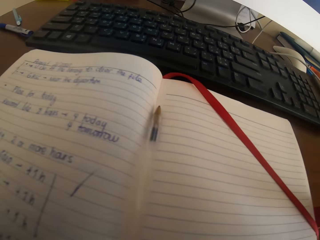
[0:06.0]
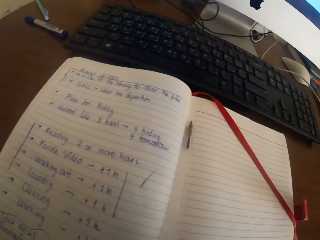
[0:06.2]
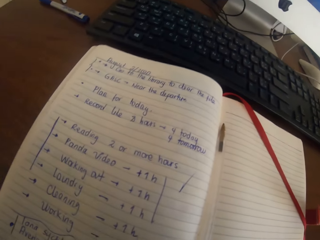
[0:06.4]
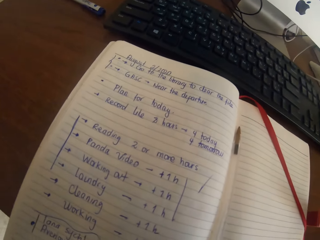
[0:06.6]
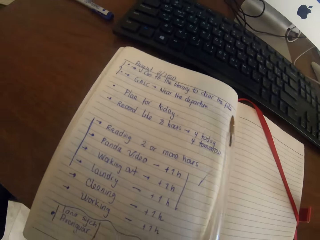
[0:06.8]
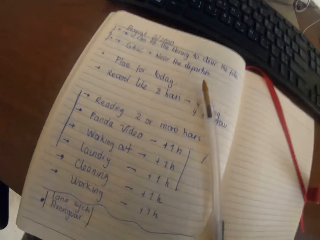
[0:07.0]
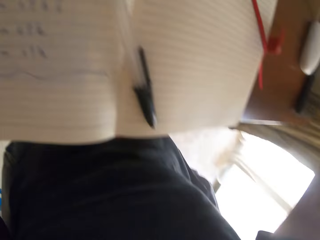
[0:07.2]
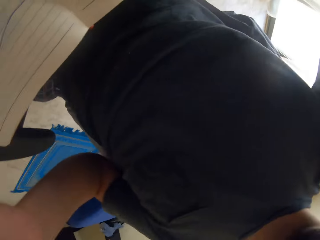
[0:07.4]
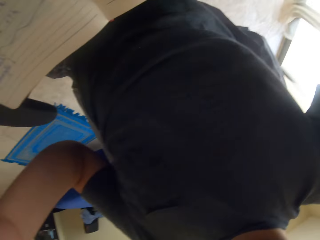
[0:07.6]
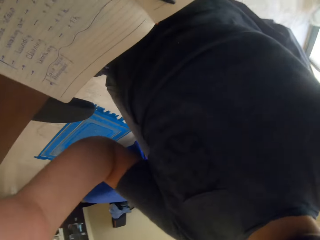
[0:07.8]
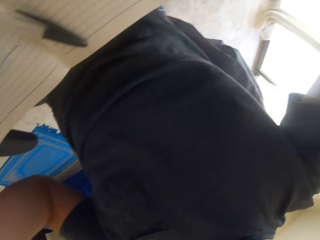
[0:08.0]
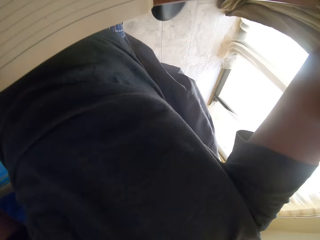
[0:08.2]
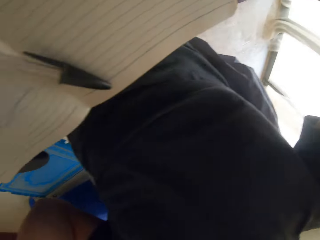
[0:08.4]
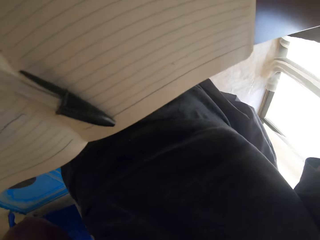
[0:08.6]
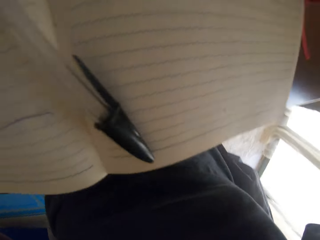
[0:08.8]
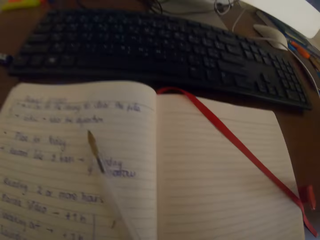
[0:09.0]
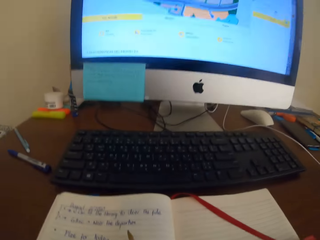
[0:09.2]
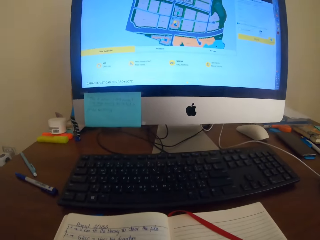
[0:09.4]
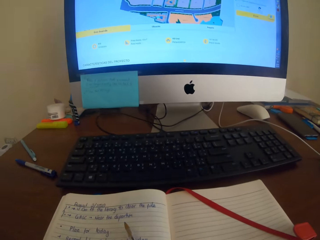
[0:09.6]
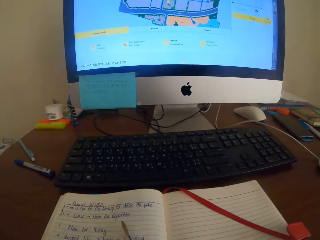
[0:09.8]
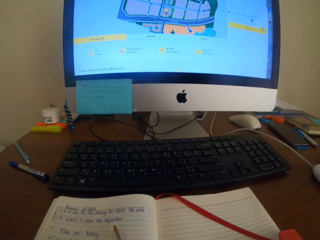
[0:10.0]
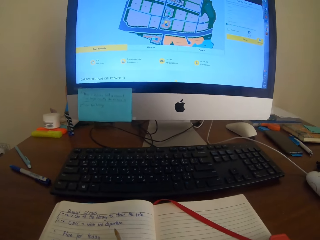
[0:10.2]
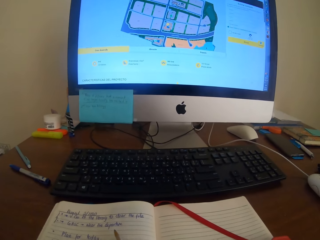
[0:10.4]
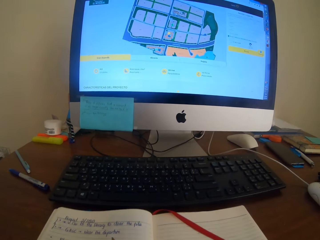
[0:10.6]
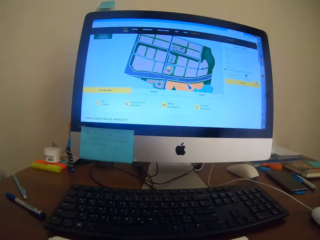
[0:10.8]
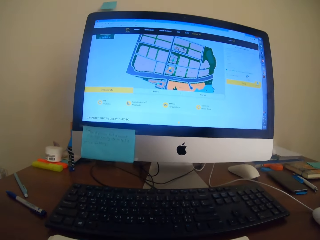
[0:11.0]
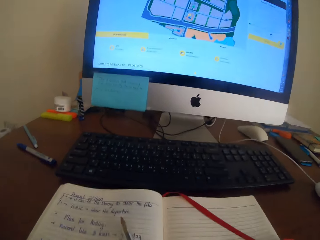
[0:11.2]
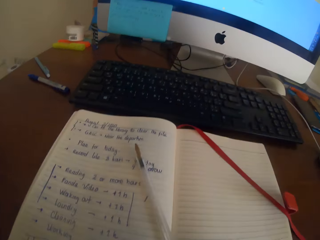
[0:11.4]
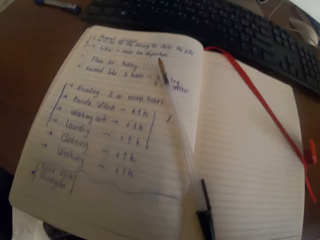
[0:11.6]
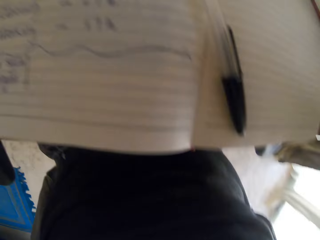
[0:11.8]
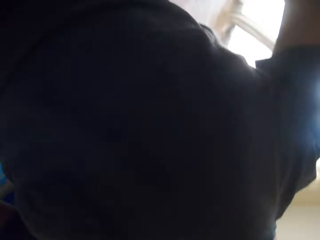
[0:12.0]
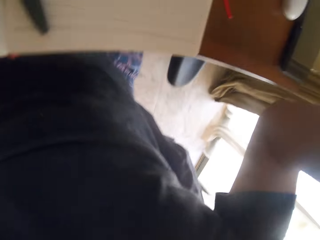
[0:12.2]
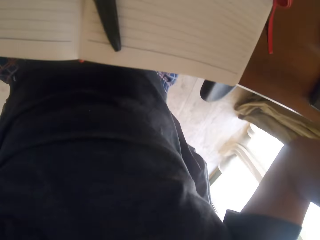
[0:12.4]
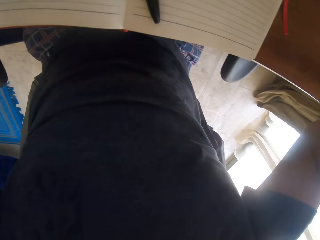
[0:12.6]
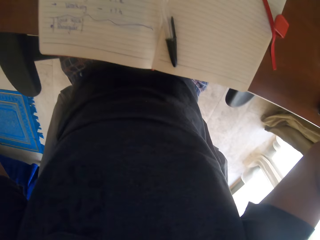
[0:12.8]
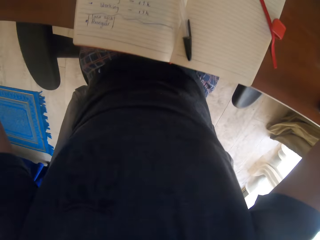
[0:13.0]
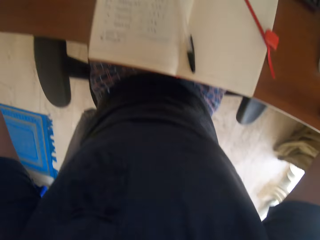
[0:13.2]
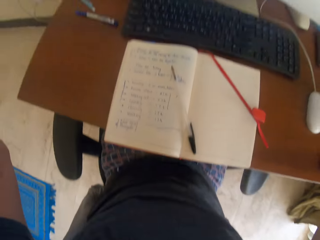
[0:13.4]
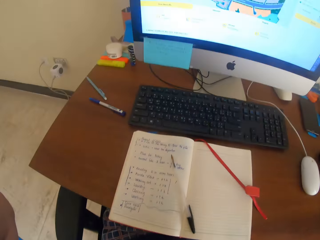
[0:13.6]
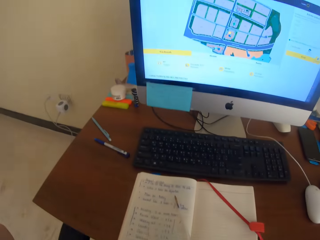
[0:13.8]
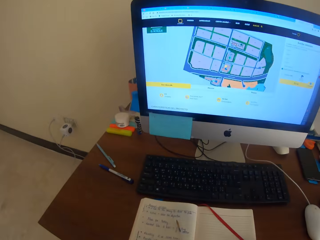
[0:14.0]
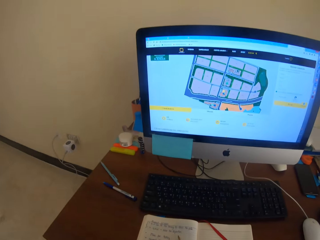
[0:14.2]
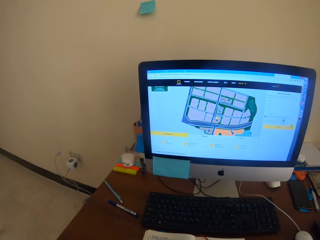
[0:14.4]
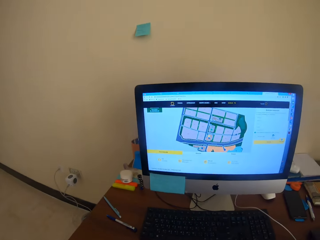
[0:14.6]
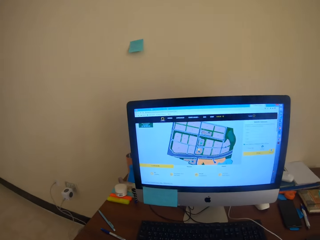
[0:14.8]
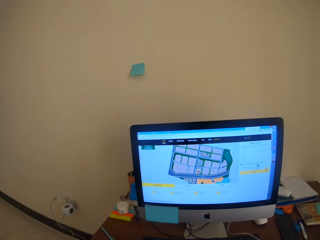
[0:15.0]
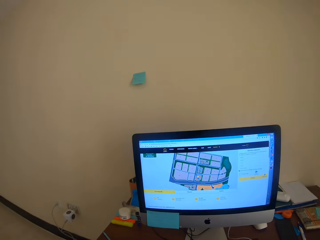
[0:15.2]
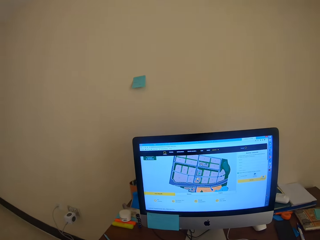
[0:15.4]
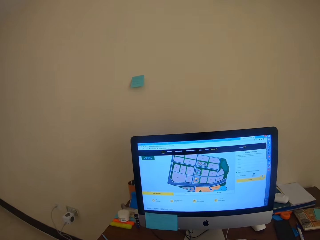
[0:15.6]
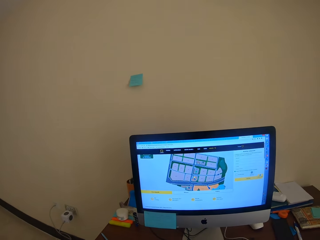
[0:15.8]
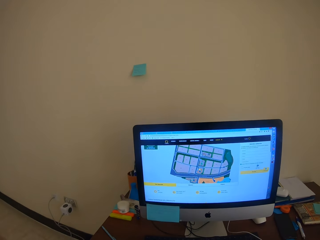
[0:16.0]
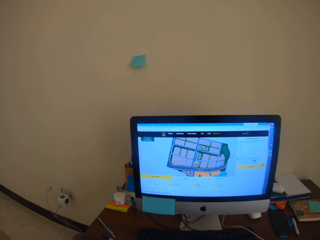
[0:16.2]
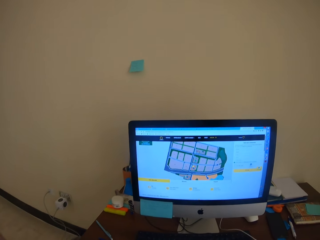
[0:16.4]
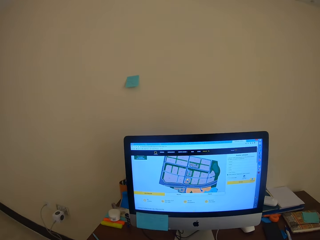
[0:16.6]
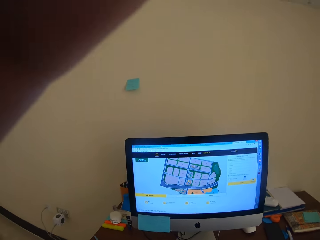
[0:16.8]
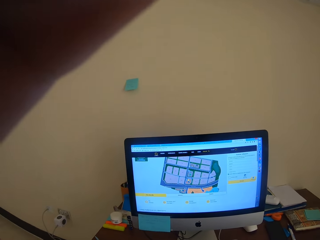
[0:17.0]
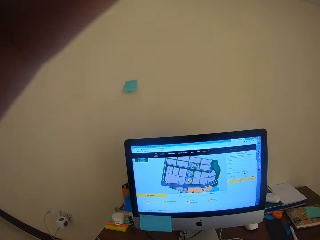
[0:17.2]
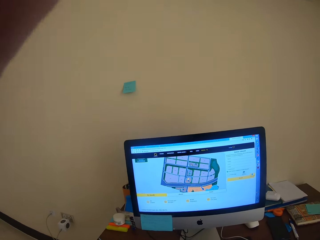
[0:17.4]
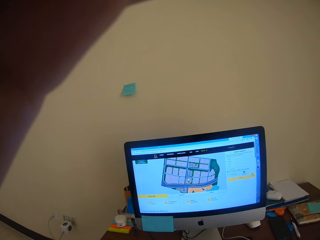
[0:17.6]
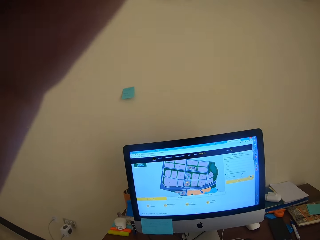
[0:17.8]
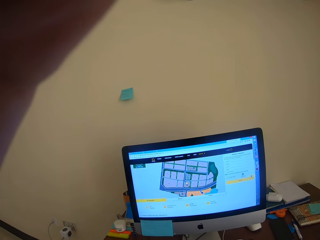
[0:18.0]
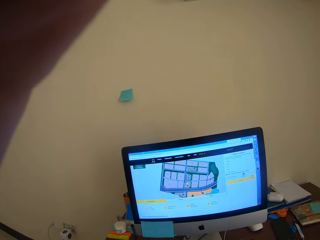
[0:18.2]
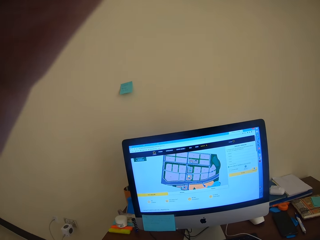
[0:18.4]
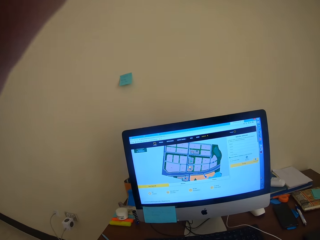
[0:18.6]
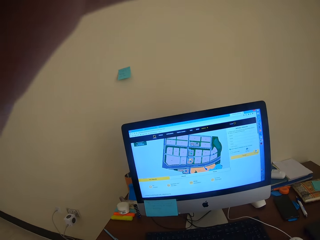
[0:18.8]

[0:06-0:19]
The camera wearer moves the camera around. They adjust the camera. They stare at the computer desktop. They fix the camera.

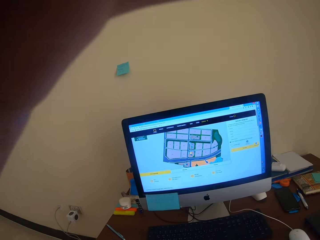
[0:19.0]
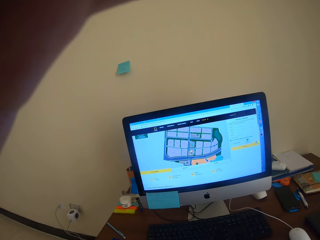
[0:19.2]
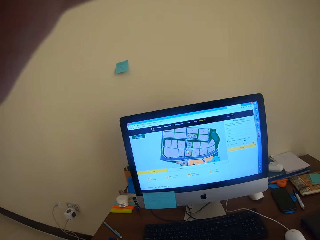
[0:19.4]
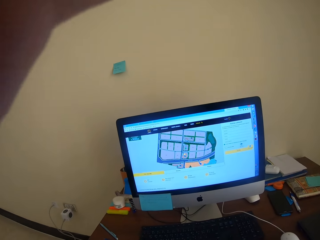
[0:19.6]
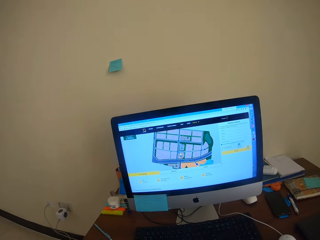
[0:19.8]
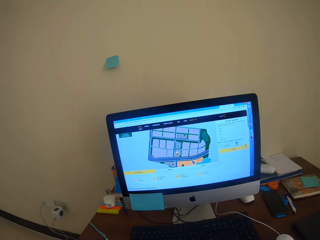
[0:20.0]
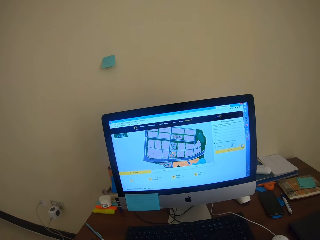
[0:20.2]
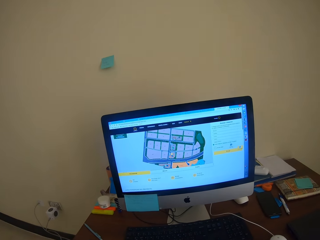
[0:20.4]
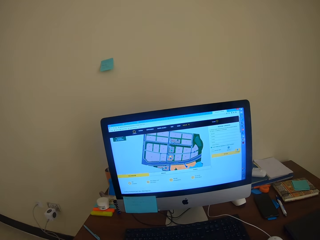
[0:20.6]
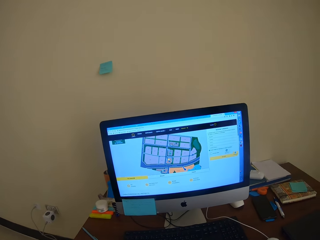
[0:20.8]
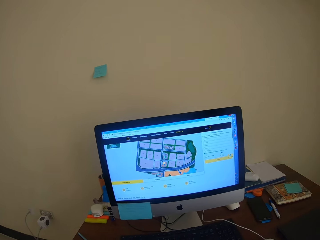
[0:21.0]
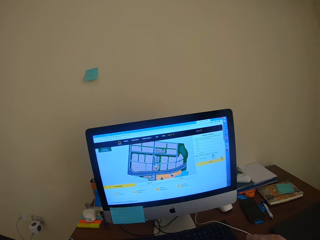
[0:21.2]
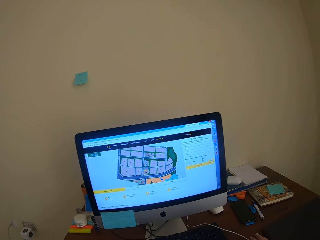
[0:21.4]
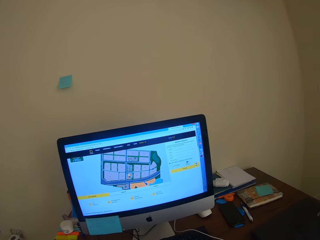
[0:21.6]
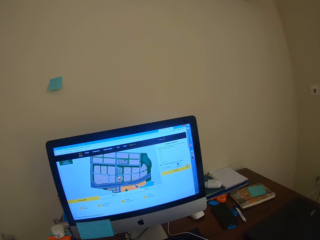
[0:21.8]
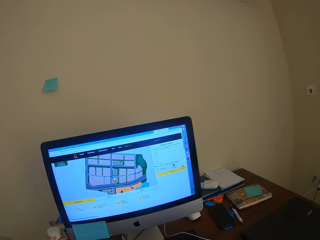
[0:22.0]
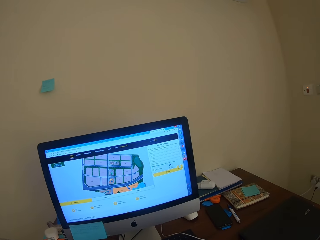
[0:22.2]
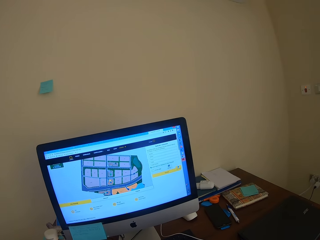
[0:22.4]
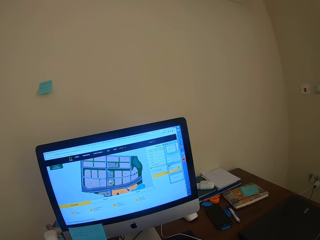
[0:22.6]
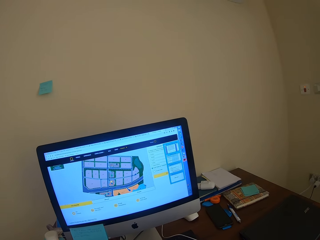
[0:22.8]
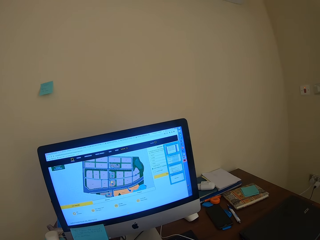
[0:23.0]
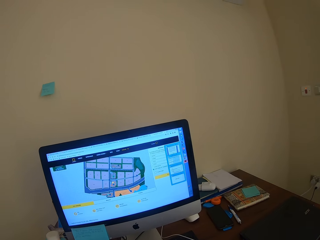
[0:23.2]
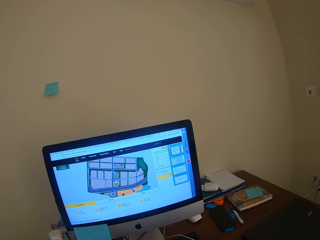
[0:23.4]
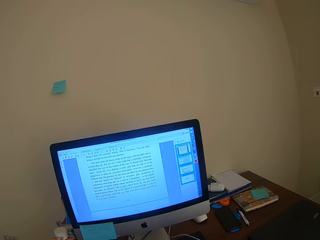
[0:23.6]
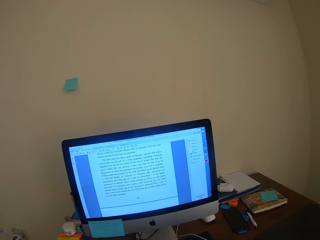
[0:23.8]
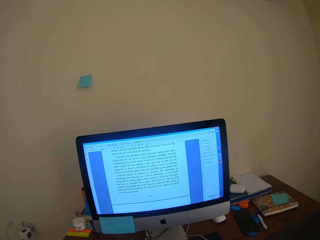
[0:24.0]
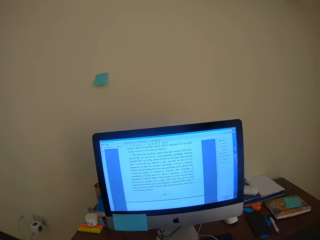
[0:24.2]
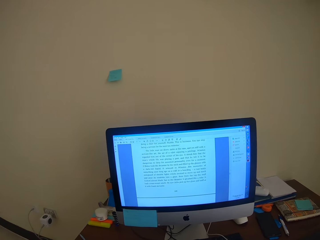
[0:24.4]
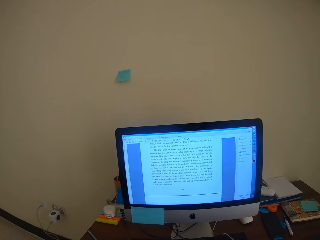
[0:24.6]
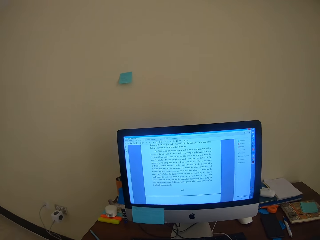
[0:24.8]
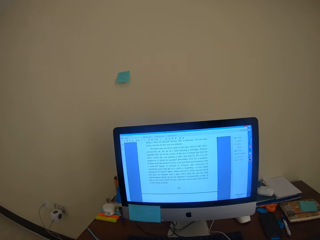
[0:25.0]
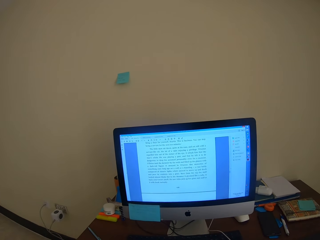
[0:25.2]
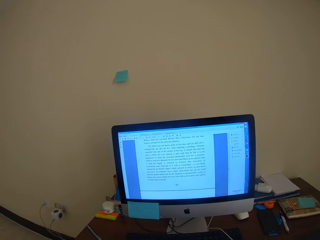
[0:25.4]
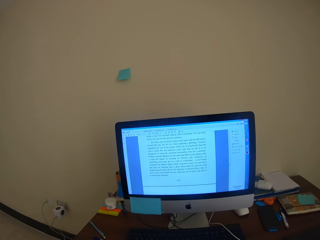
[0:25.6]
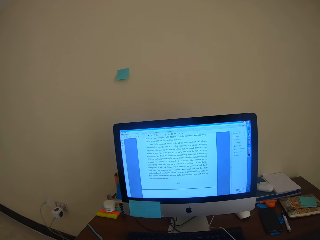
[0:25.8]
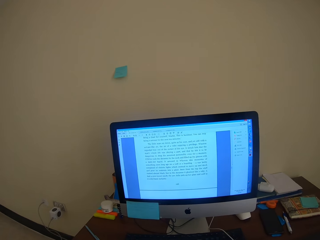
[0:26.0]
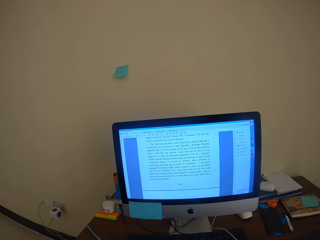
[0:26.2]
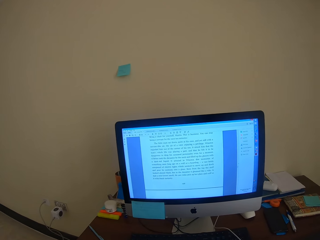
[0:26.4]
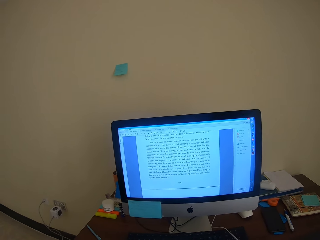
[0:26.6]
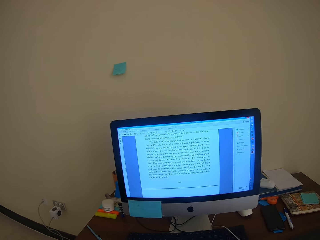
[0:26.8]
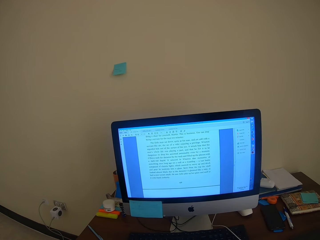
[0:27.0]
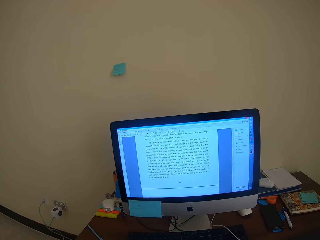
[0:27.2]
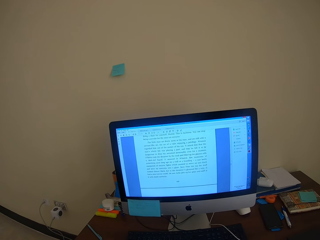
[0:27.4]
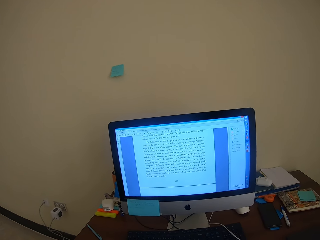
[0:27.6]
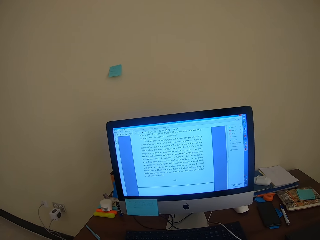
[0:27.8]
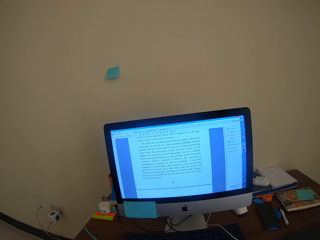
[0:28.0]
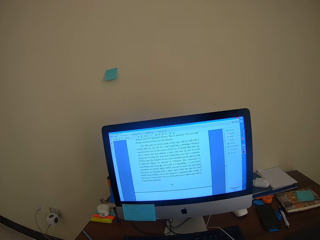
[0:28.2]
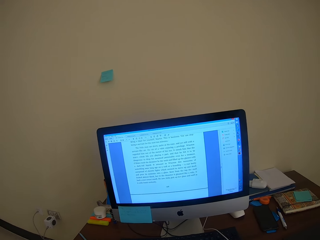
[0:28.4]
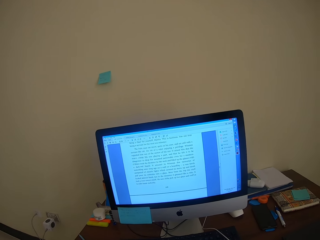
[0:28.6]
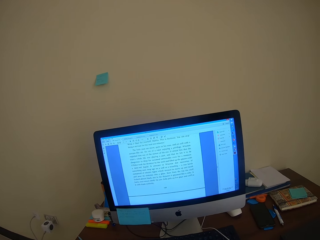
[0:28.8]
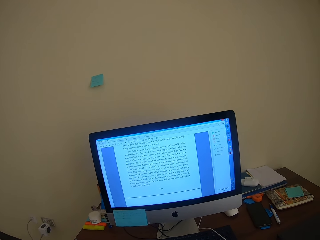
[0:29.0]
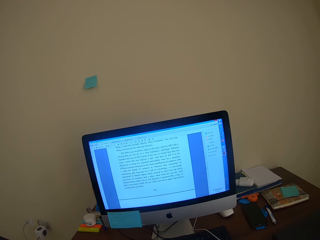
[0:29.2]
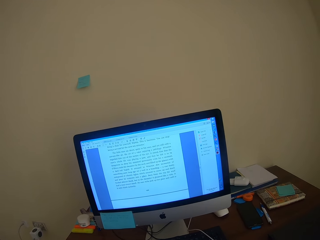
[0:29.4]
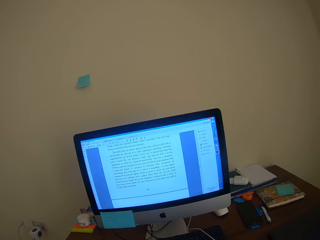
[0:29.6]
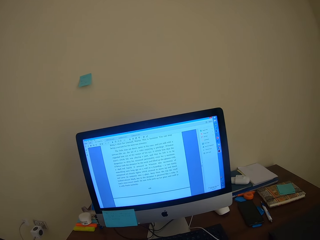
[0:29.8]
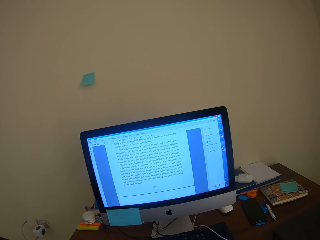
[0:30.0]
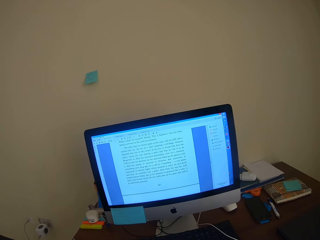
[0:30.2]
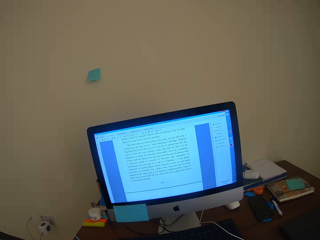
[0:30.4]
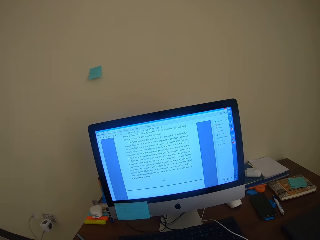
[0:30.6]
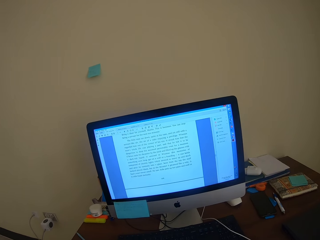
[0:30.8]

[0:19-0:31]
The camera wearer moves the hand from the camera. They look at the desktop computer. They move a hand towards the mouse.
